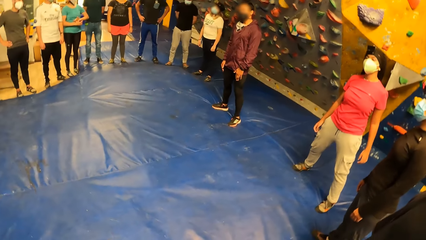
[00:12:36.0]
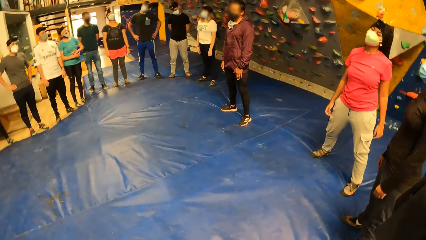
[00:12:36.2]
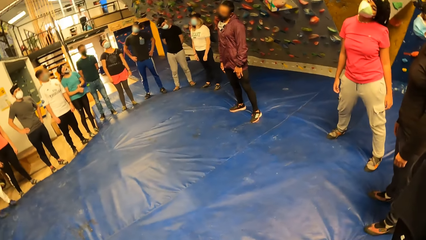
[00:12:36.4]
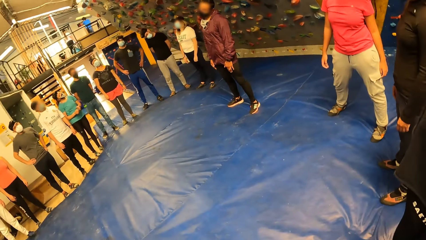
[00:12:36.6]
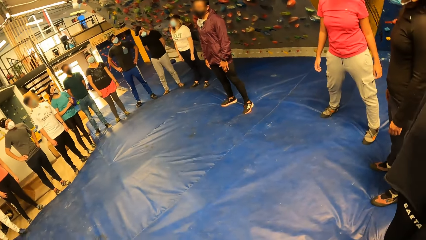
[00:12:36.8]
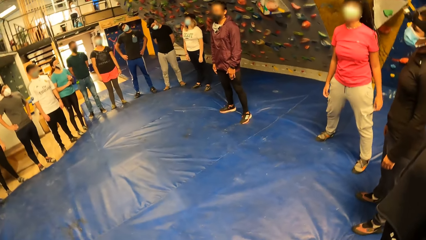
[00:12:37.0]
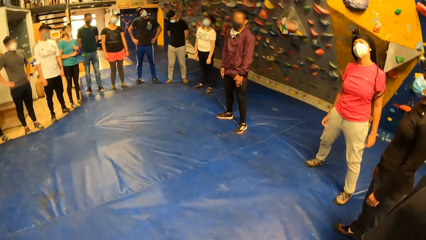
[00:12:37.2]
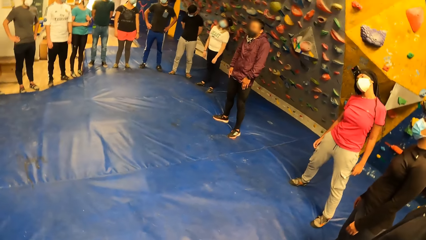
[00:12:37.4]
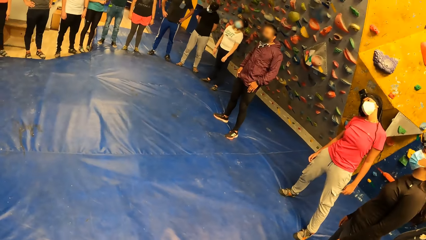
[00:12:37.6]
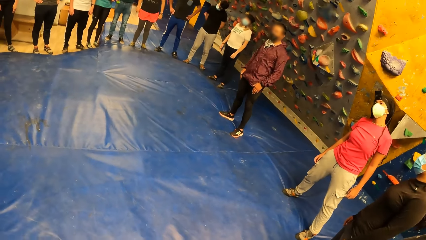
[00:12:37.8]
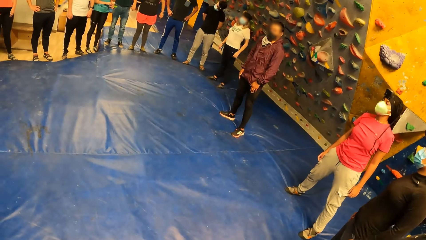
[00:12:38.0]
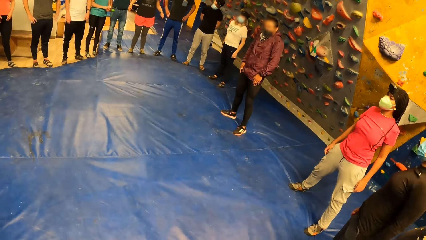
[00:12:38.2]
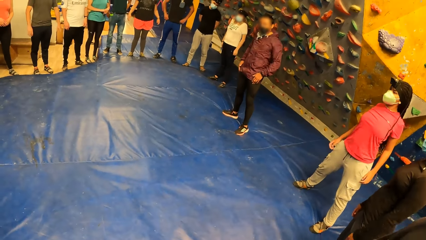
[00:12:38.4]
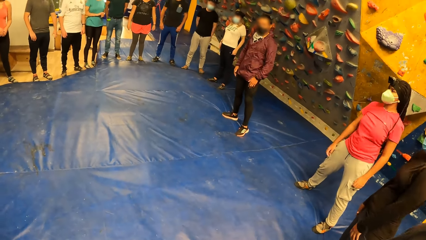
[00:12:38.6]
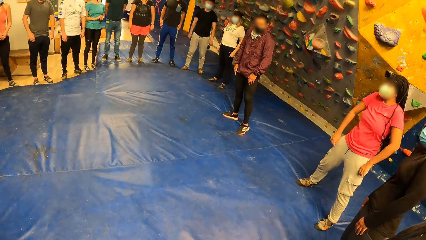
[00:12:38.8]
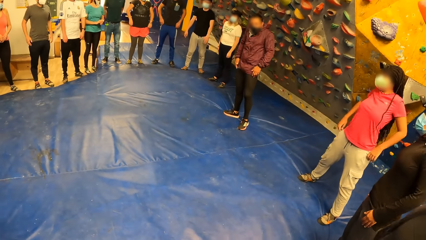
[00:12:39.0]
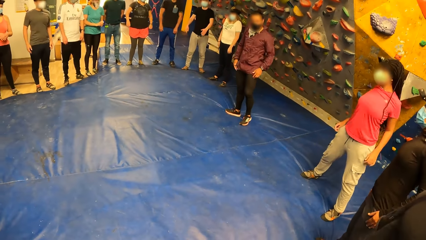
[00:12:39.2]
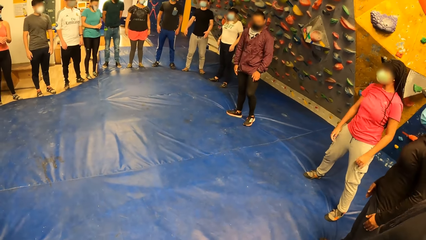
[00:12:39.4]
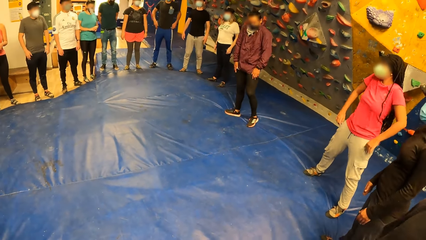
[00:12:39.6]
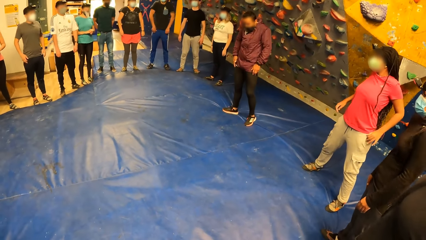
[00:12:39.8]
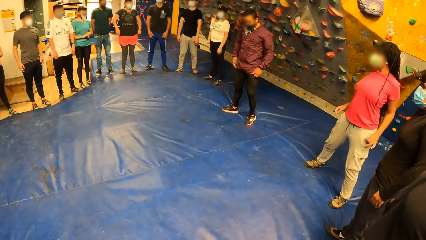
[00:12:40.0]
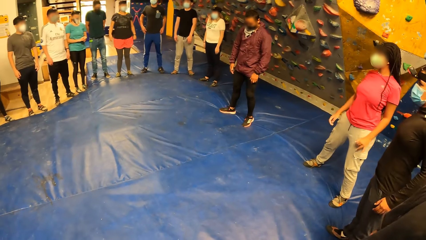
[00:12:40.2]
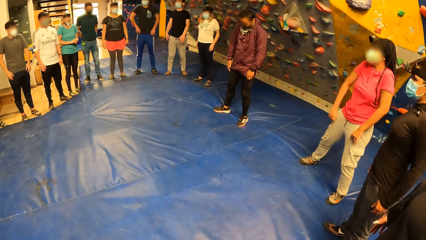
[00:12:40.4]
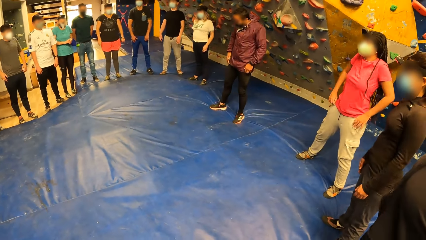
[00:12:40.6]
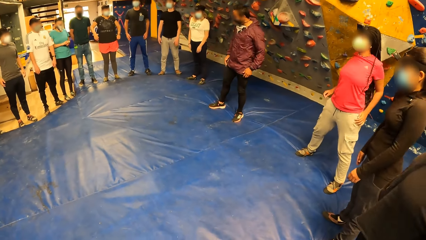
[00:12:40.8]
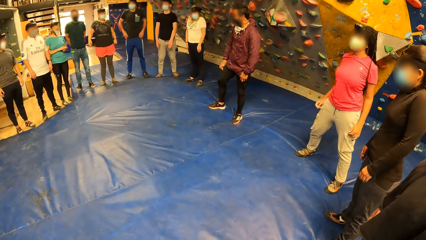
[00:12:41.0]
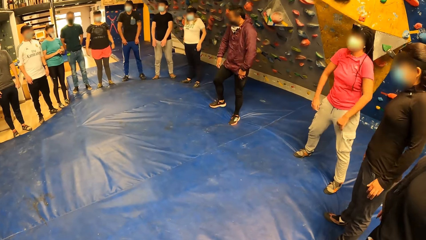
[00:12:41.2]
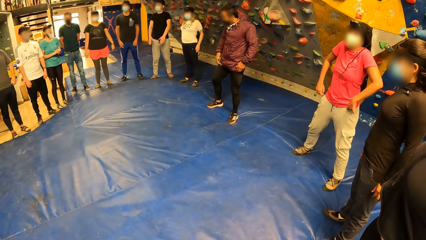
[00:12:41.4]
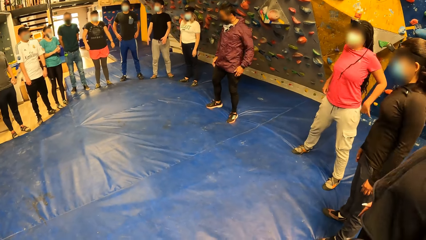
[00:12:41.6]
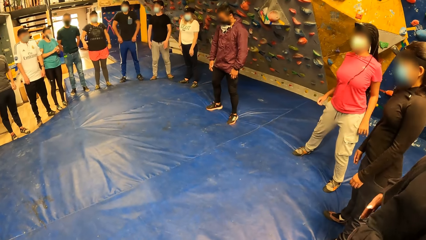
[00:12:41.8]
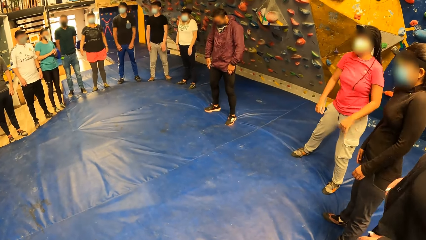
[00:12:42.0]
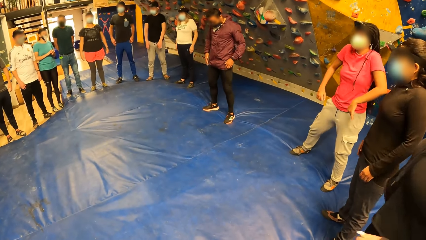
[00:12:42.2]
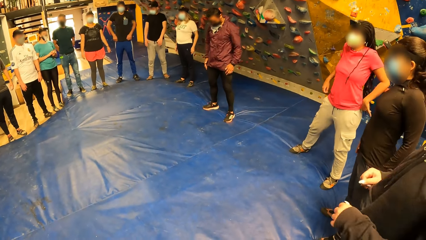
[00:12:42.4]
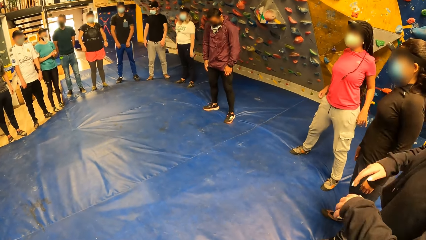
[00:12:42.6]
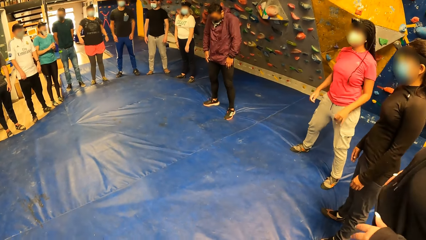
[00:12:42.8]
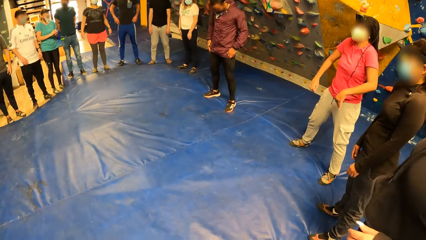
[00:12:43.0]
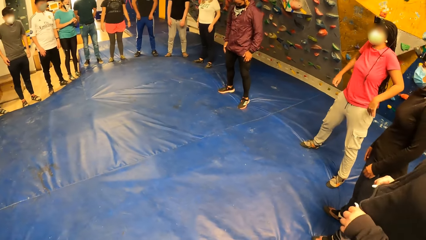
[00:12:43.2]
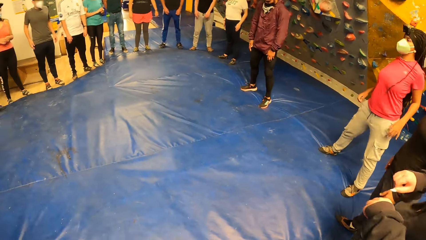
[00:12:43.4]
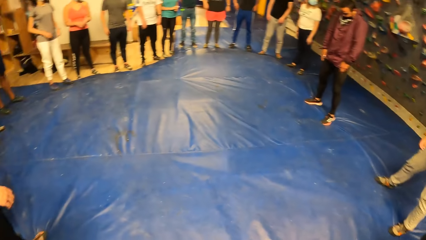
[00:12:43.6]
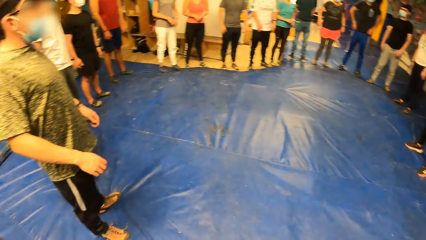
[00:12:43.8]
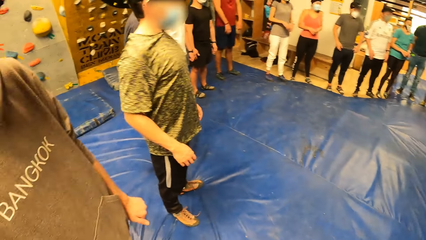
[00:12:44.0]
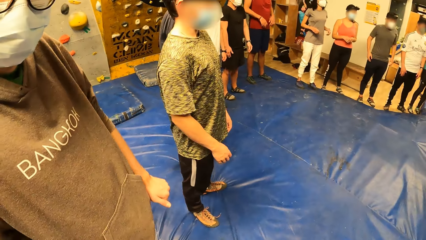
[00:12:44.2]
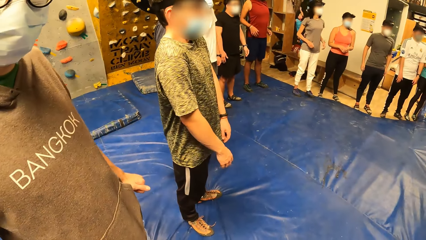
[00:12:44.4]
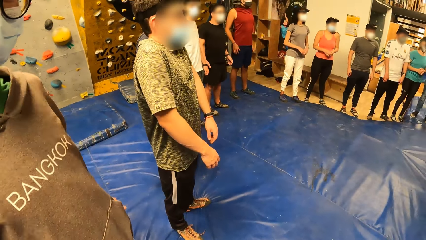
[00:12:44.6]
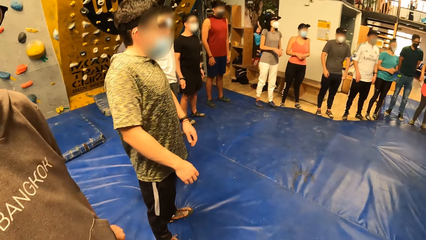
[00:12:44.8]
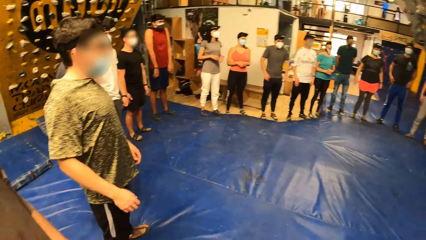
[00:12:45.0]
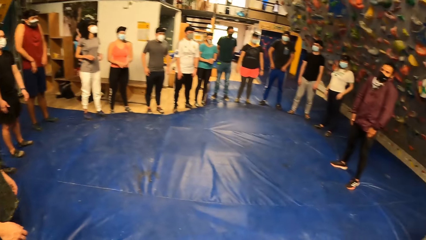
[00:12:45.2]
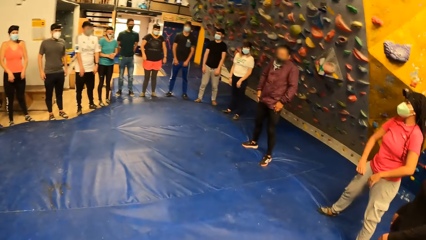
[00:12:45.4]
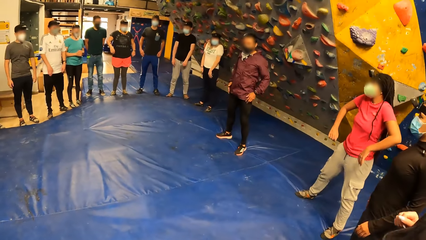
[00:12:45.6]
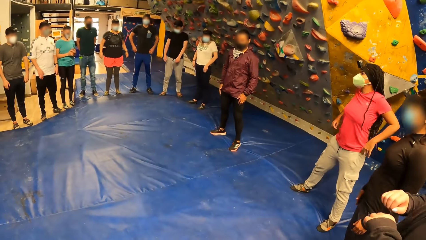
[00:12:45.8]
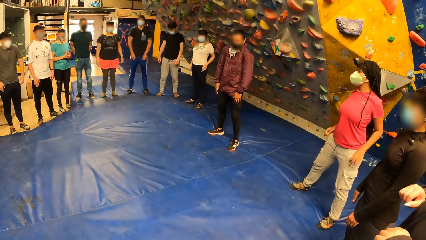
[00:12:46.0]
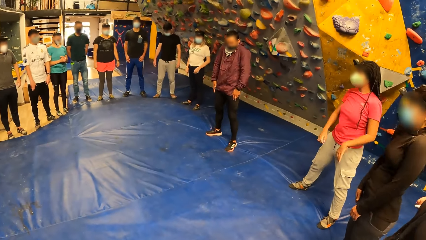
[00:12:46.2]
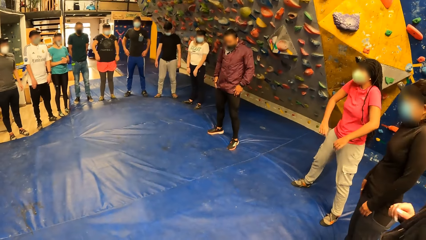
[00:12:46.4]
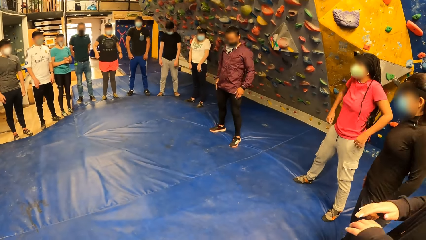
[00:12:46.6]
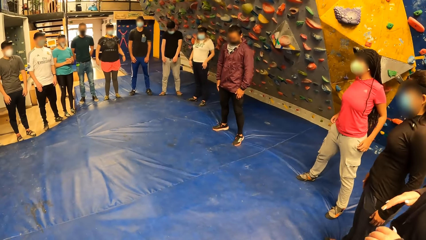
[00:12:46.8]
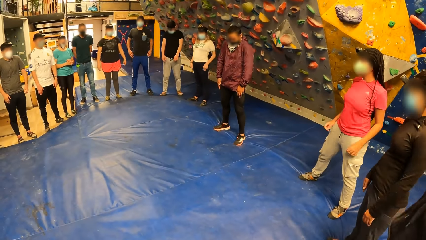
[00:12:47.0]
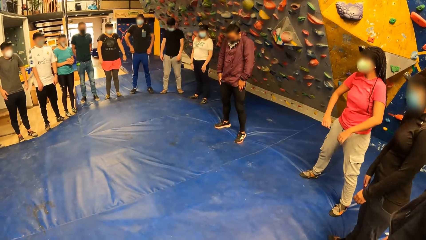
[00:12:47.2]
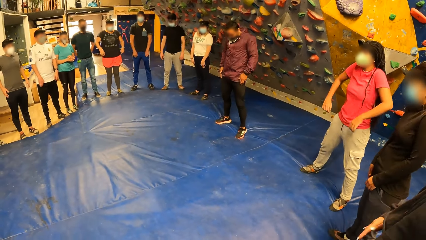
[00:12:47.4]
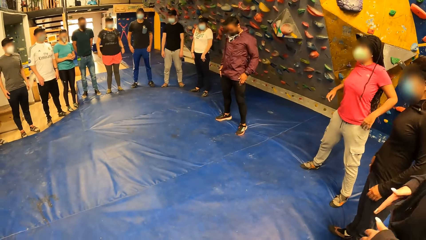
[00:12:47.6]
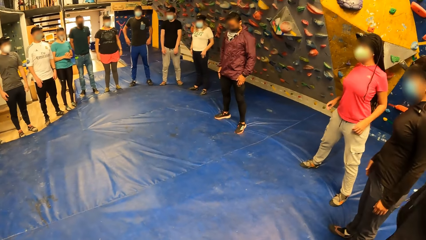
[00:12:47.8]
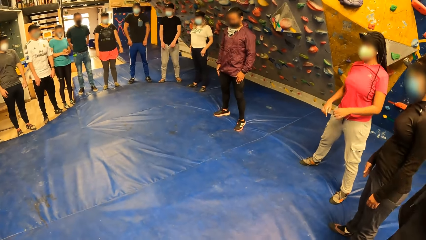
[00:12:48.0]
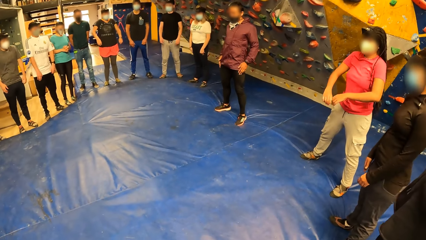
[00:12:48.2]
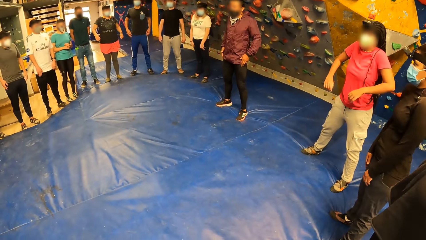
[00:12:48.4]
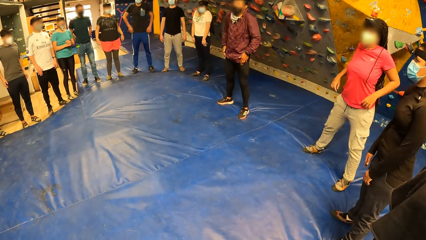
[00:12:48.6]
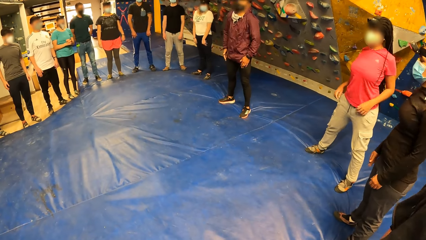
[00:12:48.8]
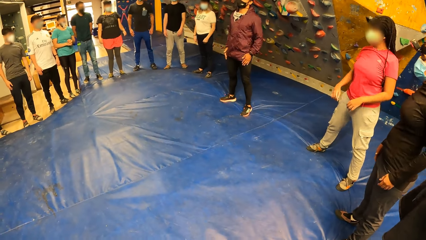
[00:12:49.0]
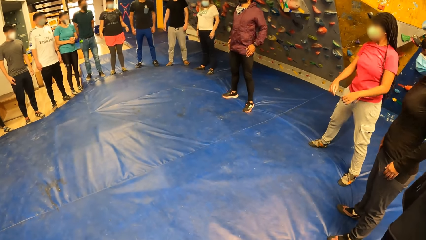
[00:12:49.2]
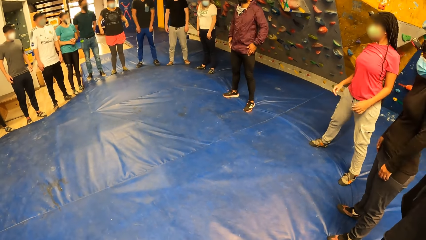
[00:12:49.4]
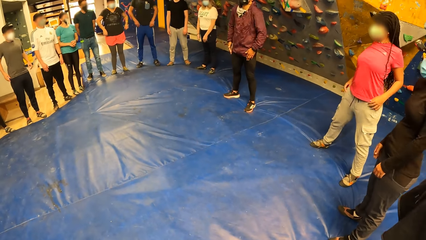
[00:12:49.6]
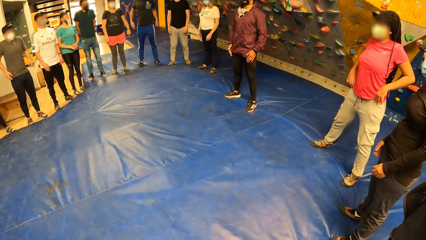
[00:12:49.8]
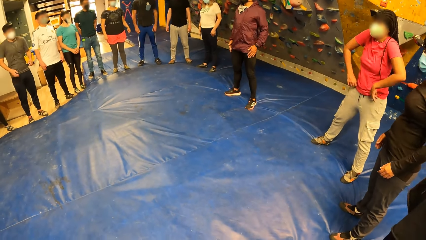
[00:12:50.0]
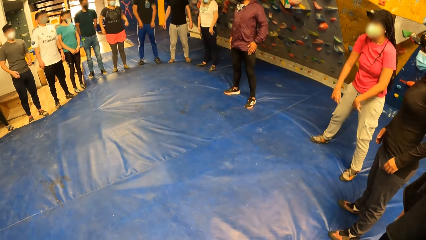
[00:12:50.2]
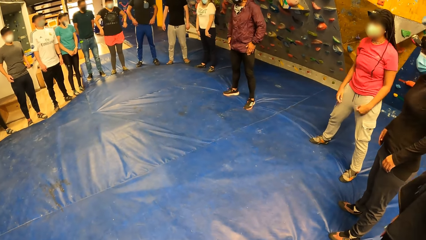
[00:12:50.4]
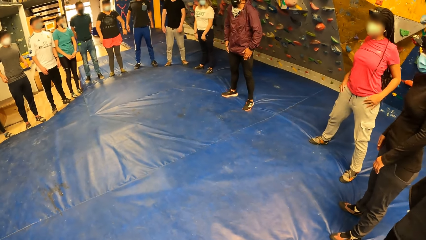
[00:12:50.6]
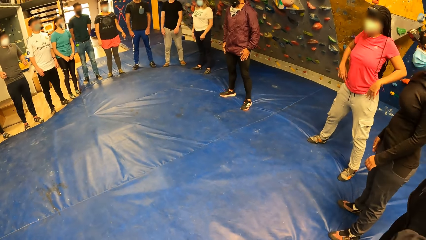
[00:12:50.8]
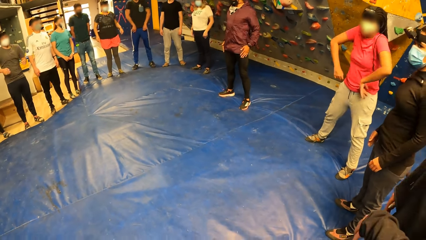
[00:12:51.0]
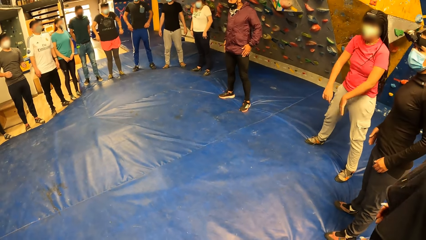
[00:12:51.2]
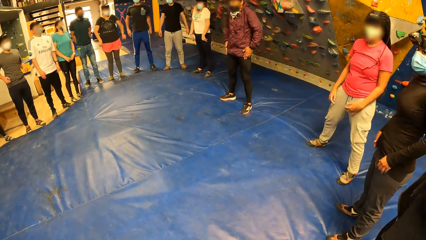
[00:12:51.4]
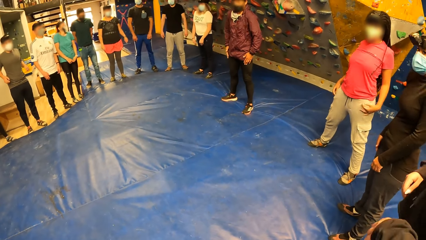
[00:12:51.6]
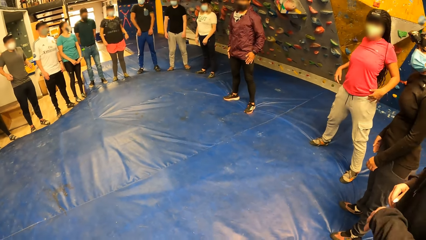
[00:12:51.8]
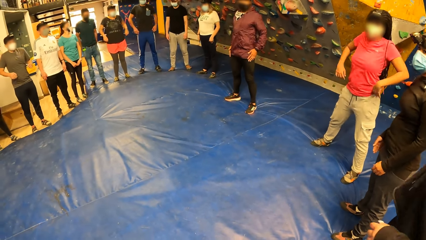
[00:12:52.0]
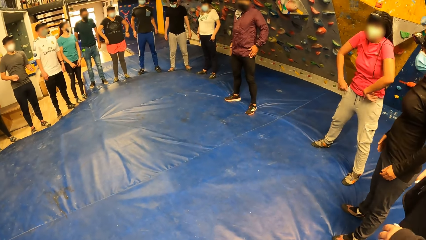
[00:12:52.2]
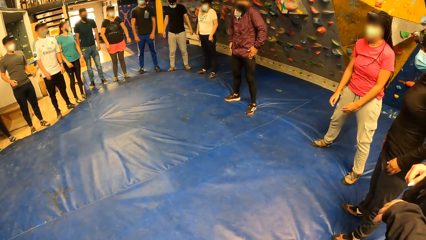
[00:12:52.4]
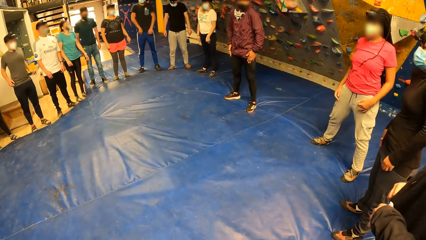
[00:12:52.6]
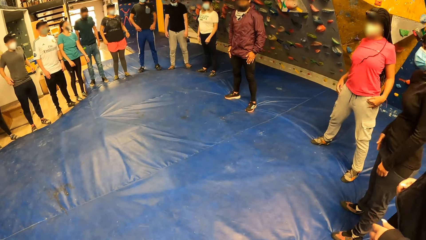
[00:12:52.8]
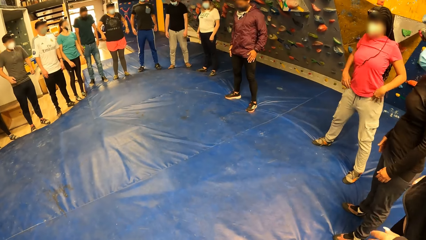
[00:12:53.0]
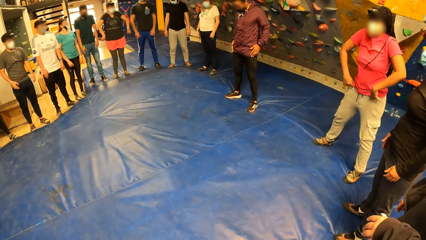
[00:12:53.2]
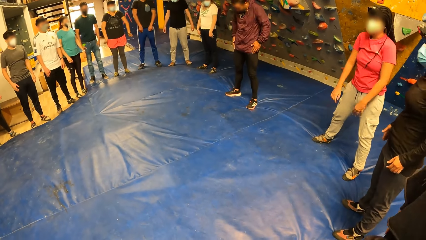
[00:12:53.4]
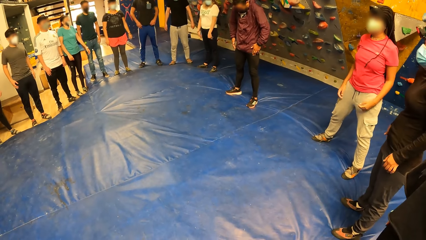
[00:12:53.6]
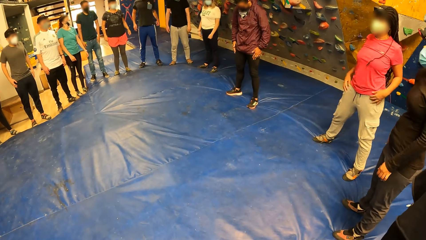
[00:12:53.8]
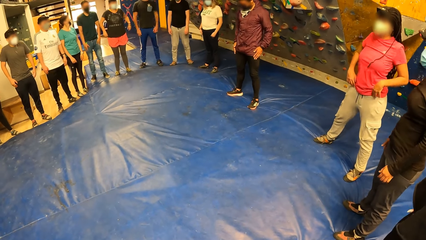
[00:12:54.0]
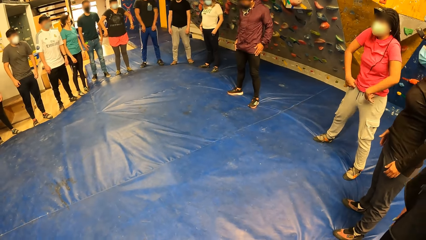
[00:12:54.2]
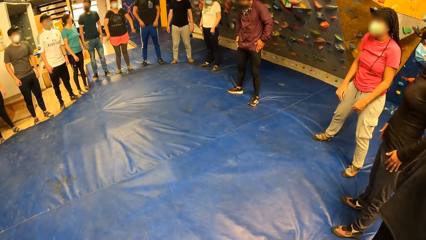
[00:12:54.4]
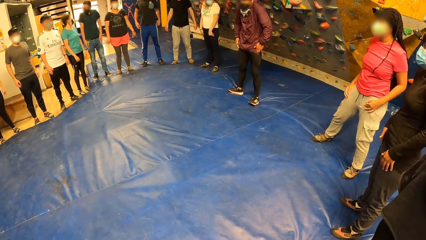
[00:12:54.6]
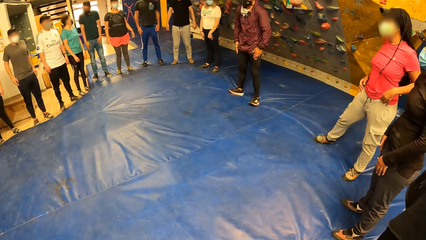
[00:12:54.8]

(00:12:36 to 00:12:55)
The camera wearer looks around. A man does exercises.
